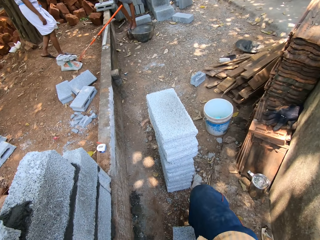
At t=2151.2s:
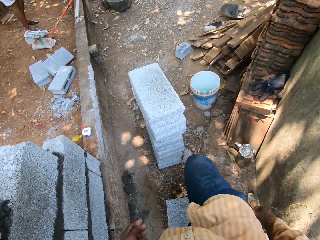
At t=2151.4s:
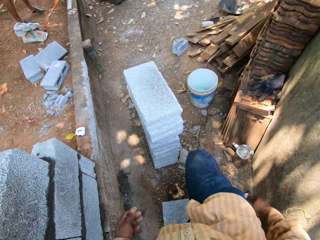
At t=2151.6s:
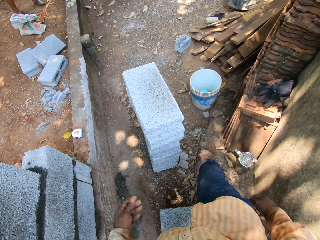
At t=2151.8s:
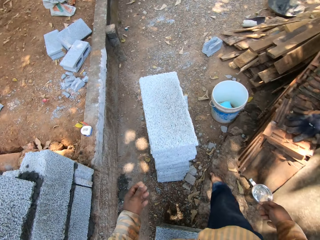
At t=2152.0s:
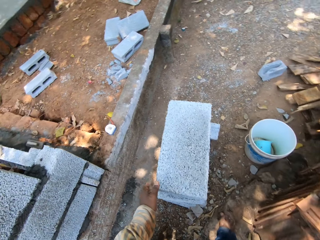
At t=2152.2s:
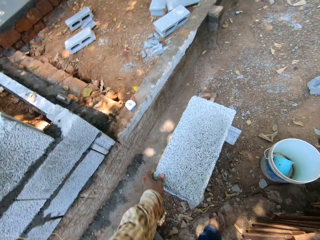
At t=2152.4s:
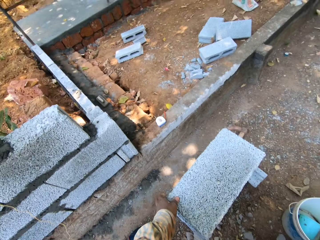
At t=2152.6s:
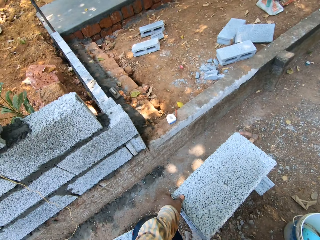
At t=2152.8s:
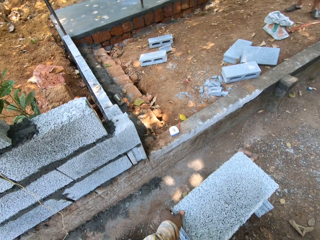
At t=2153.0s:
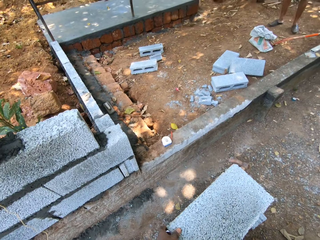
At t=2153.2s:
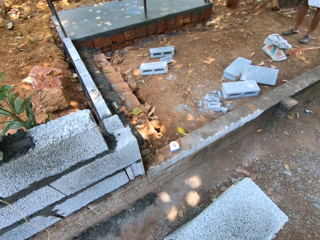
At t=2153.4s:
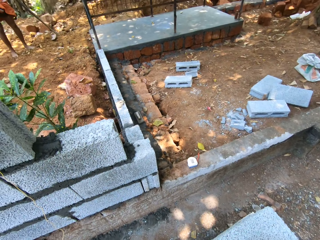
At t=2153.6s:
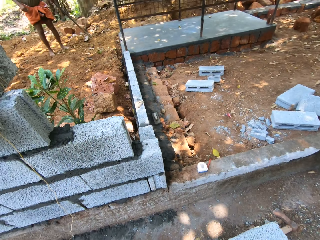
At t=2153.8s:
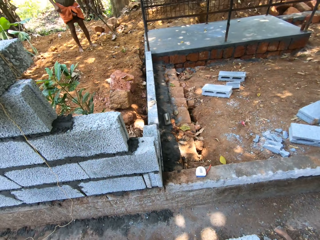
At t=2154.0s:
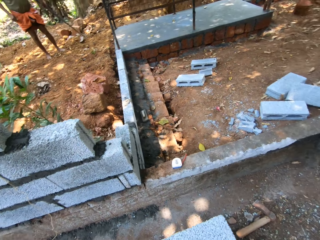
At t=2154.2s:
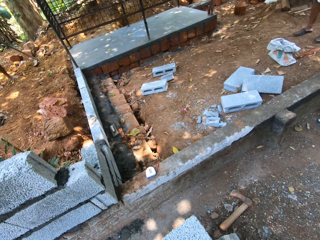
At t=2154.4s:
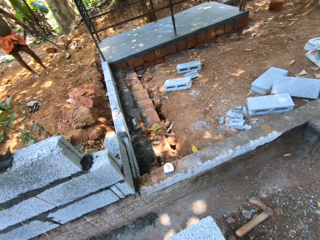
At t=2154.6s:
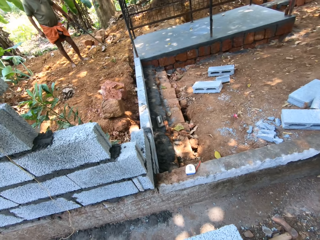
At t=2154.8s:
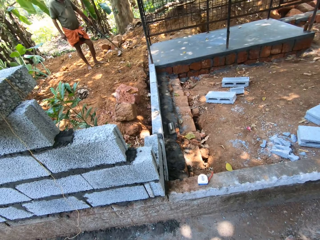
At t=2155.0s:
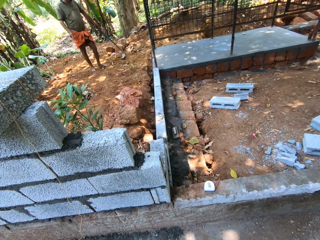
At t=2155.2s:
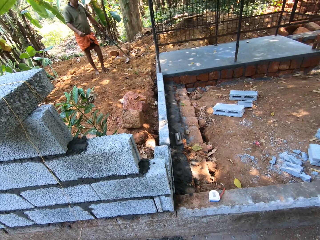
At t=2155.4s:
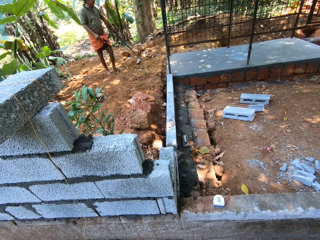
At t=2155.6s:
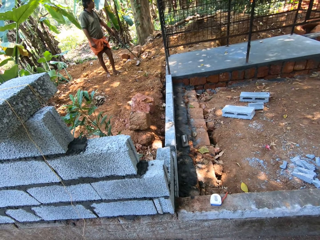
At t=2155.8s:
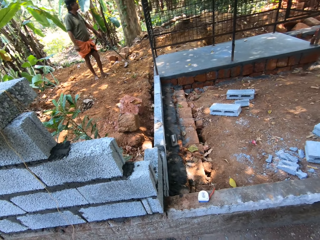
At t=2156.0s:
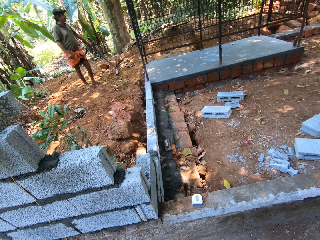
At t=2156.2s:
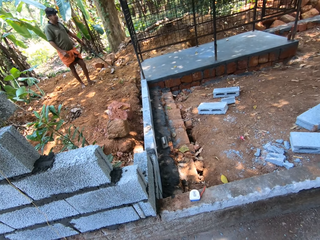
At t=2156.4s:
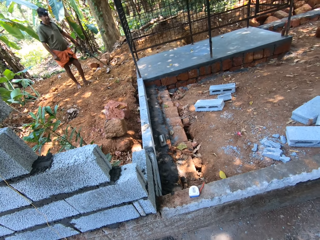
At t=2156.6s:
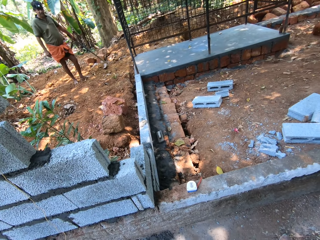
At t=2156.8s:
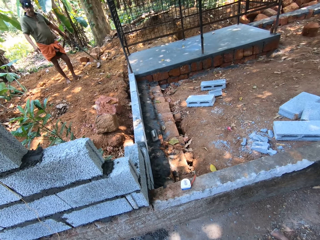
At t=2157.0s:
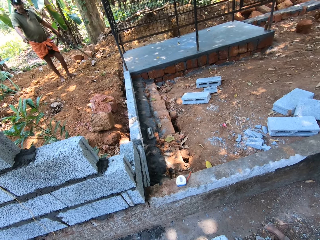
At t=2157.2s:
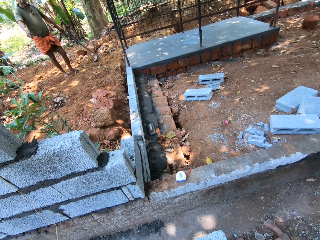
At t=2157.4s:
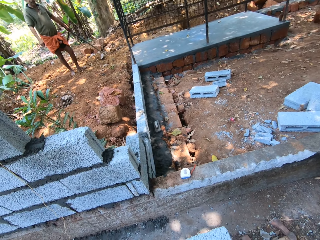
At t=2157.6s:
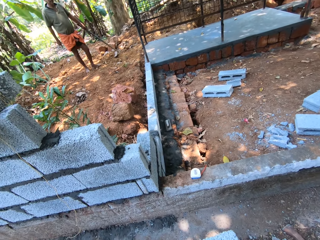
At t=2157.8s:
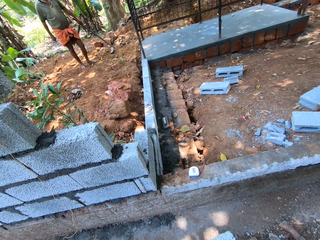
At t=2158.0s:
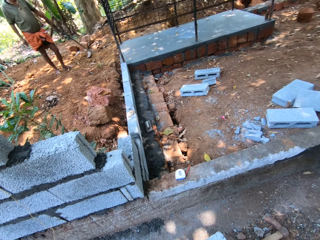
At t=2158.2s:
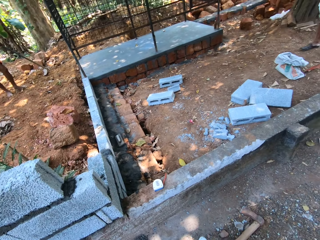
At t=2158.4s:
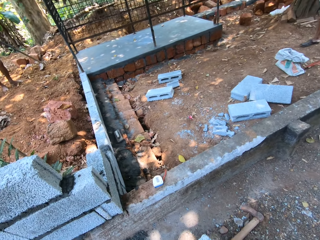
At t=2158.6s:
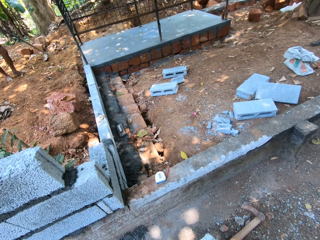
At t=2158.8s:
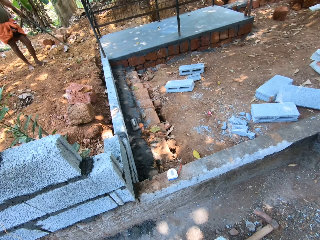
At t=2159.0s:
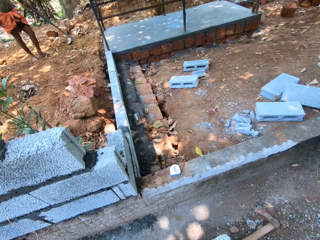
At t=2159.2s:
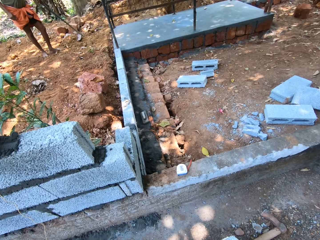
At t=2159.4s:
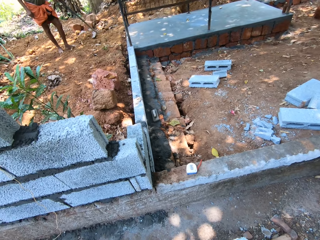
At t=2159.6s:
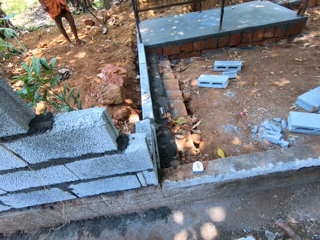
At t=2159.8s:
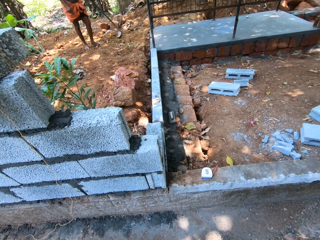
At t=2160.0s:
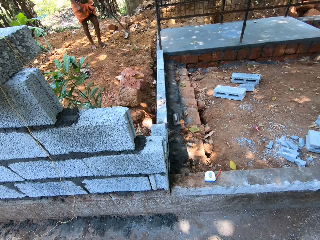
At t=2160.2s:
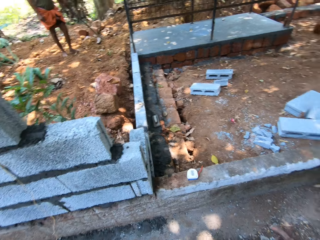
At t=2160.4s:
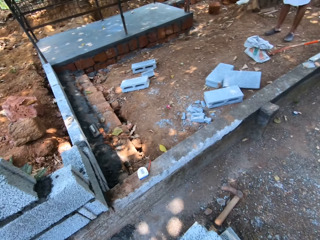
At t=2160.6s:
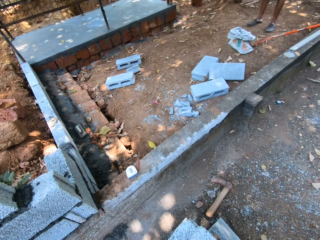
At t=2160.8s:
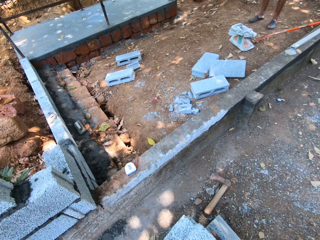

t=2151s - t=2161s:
The camera wearer holds a brick. They look around.

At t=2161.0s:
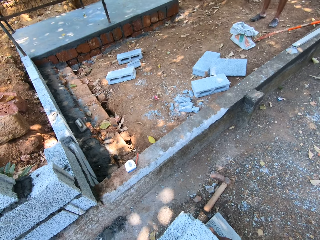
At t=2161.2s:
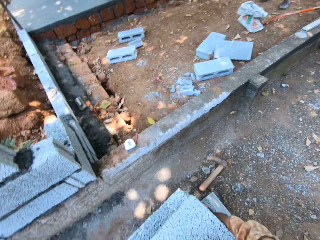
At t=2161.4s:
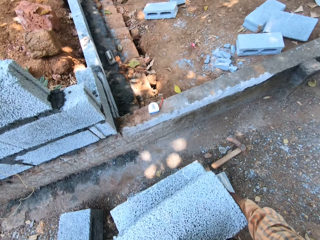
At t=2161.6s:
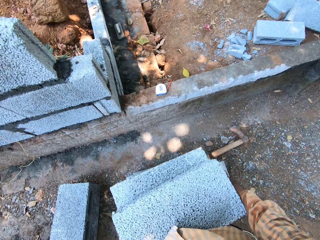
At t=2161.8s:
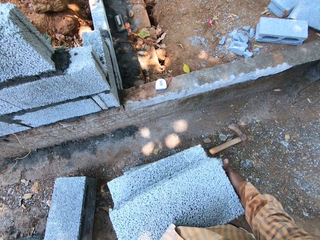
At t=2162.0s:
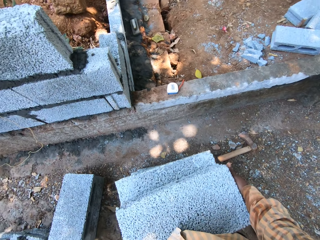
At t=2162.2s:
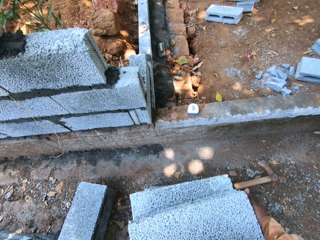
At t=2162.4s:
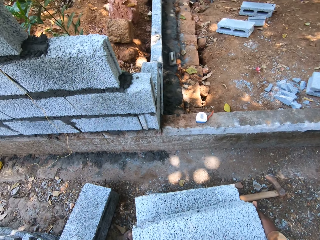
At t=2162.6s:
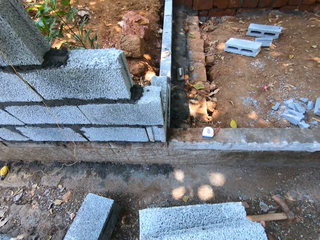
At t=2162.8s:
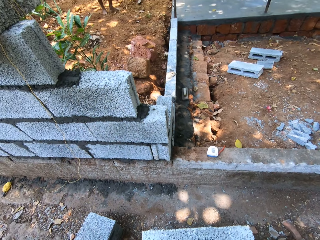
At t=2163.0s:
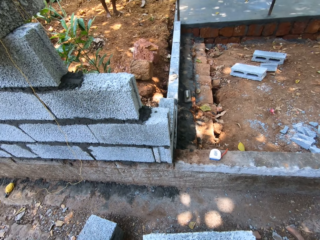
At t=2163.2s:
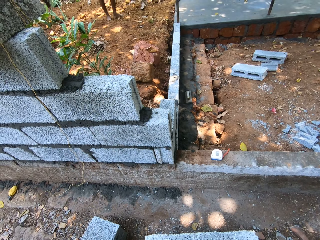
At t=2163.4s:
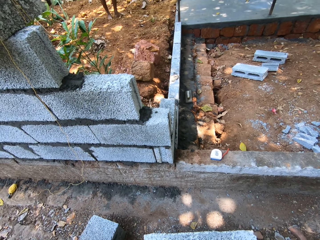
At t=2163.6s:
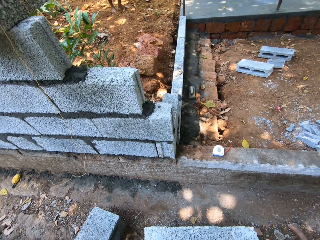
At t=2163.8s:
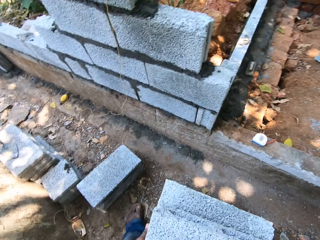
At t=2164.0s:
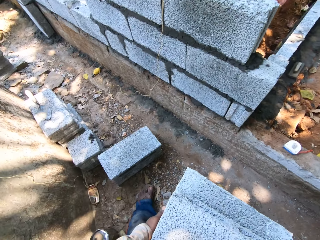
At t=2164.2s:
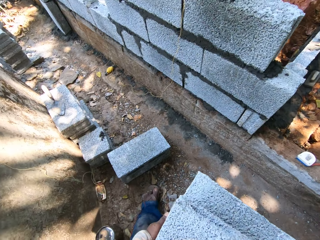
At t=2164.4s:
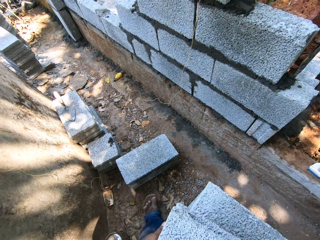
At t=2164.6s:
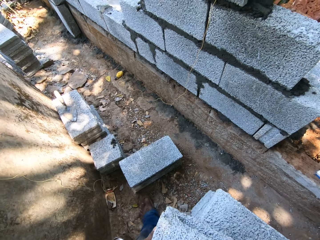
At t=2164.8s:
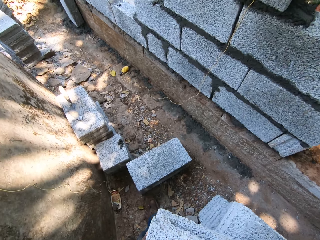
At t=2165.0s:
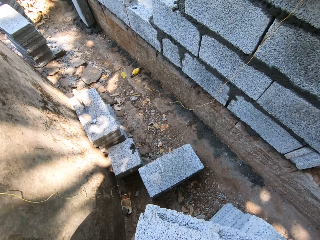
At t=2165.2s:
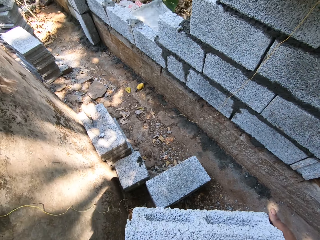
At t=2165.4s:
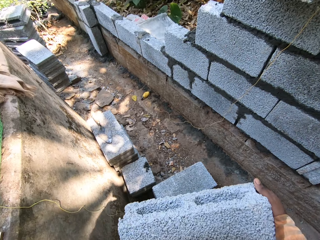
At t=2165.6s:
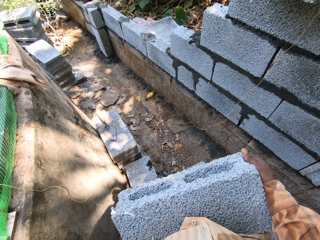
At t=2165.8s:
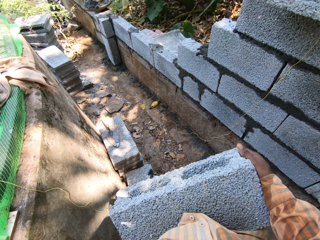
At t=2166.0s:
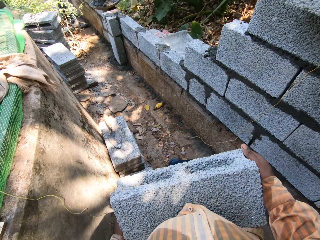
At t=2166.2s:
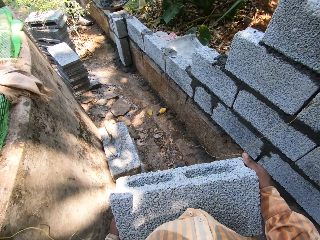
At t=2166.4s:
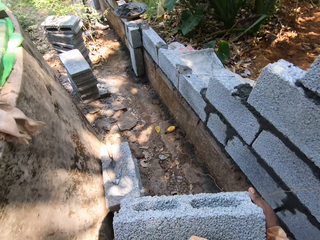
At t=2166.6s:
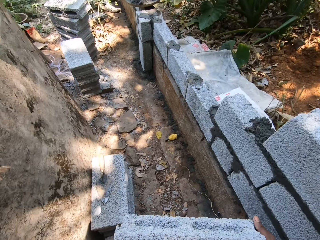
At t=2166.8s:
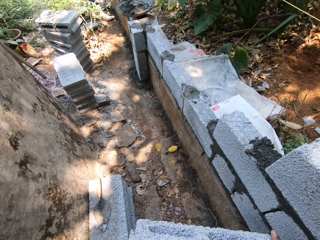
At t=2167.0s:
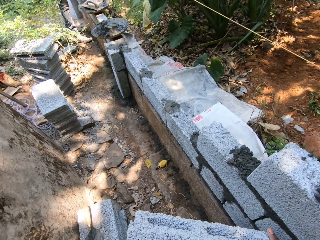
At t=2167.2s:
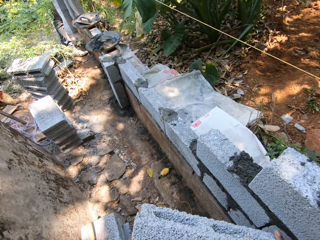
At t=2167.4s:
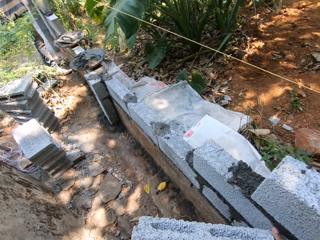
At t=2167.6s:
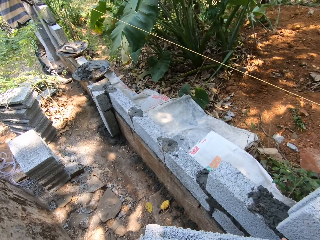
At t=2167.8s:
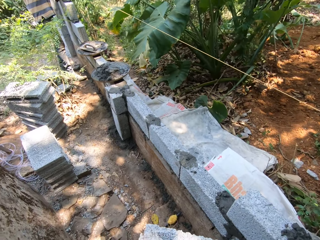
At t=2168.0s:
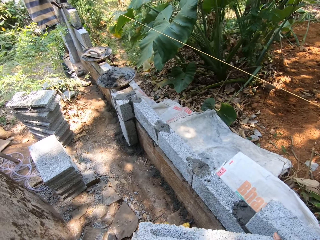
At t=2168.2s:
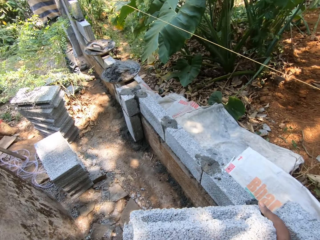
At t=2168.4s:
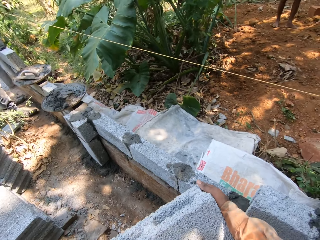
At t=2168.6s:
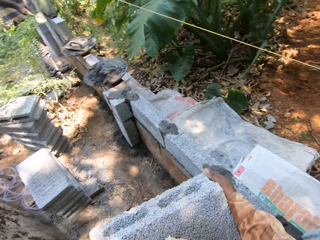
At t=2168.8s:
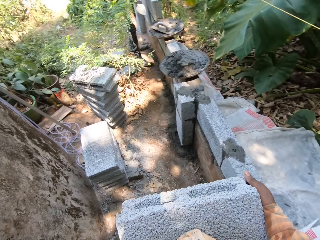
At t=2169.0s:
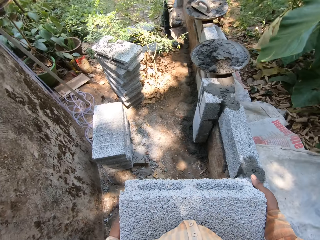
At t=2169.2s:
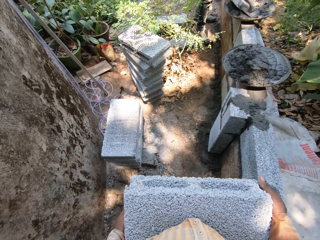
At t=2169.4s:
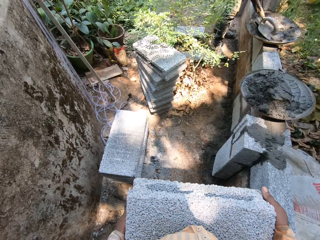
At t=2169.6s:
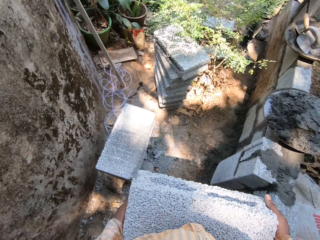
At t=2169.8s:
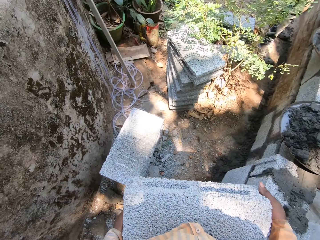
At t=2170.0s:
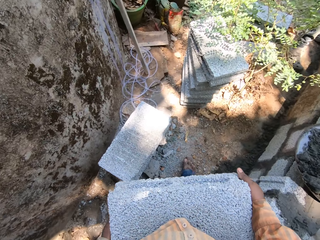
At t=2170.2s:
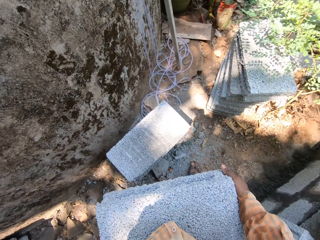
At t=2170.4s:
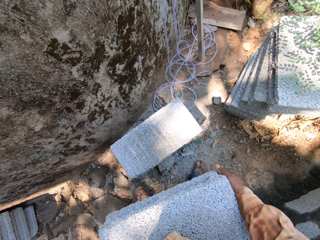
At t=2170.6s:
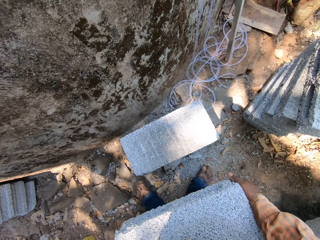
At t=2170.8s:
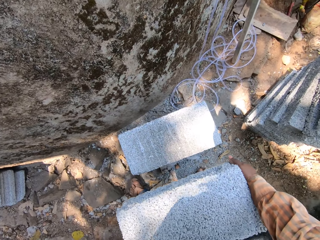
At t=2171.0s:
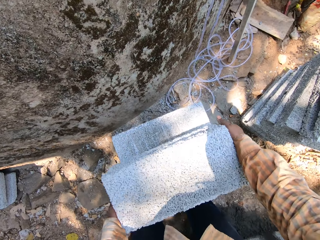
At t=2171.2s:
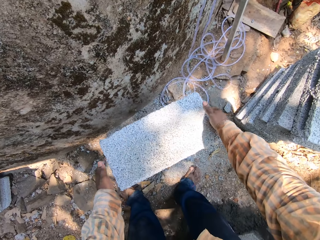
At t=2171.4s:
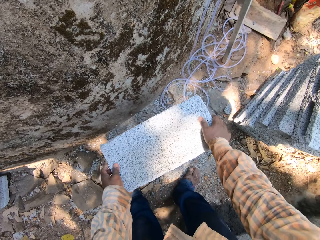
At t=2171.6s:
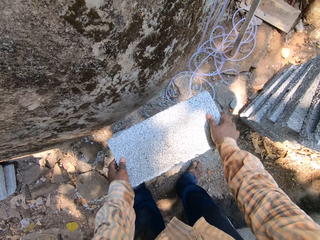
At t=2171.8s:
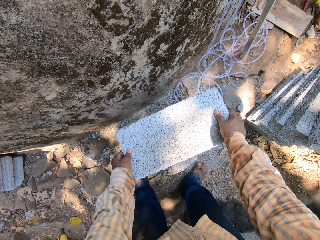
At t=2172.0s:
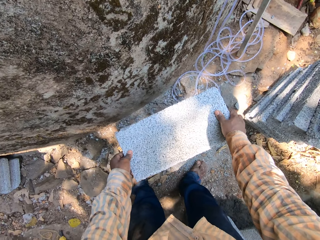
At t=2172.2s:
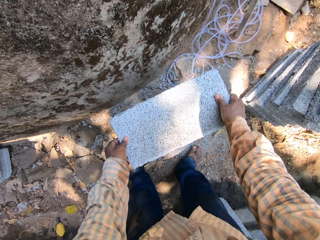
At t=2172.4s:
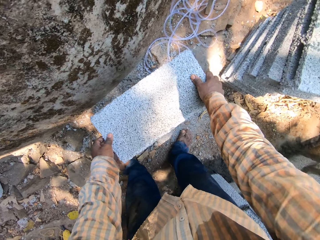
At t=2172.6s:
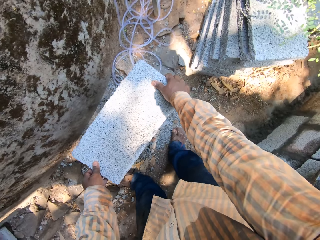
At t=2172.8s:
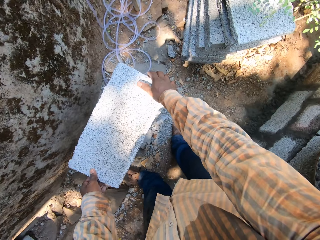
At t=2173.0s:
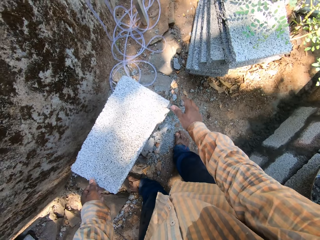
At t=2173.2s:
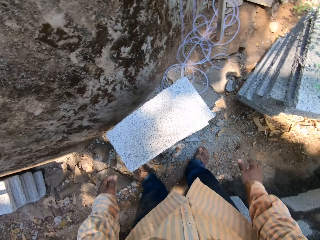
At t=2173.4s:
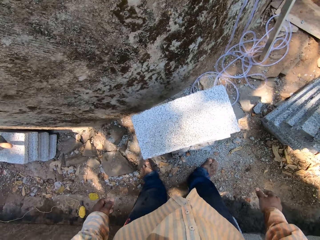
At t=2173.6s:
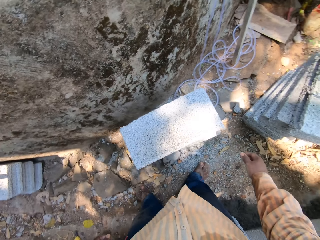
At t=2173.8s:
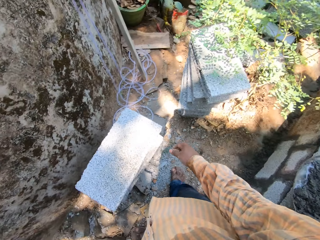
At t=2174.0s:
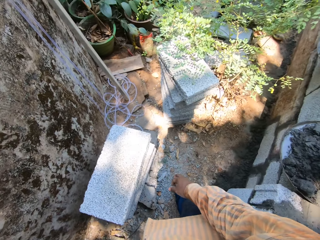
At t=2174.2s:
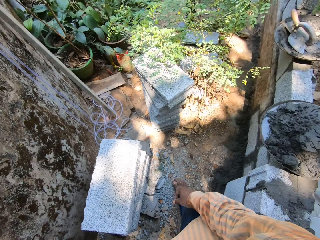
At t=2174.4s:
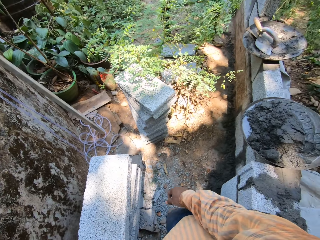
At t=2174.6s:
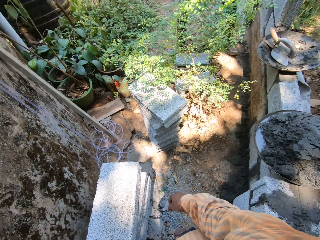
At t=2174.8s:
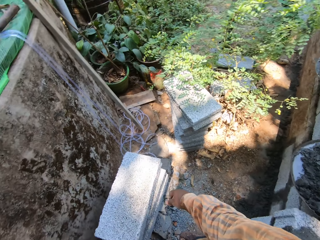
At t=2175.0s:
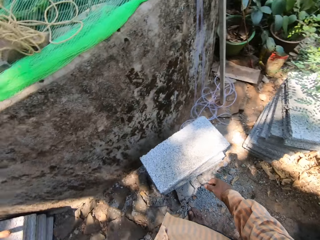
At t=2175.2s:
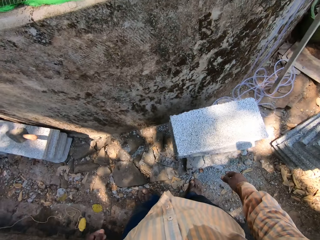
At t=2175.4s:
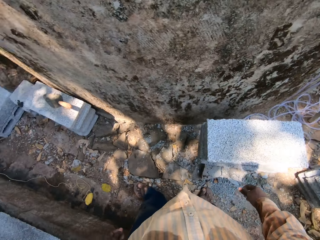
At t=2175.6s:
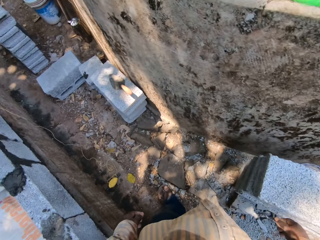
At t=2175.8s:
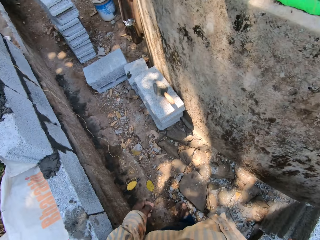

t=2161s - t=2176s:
The camera wearer carries a block from the top of a block with both hands. They walk around. They drop the block on the top of another block on the floor with both hands. They look around.
